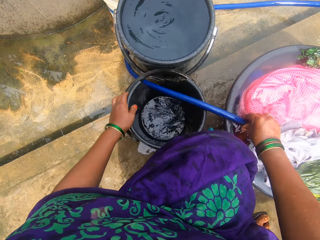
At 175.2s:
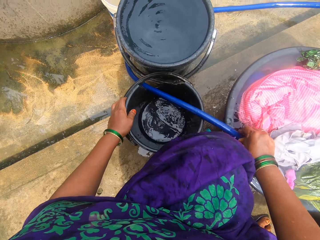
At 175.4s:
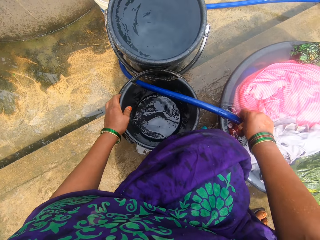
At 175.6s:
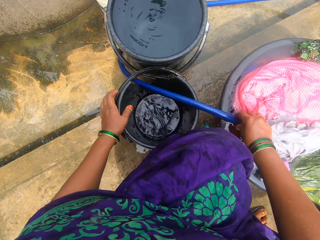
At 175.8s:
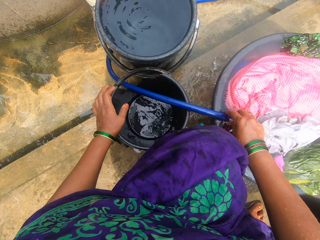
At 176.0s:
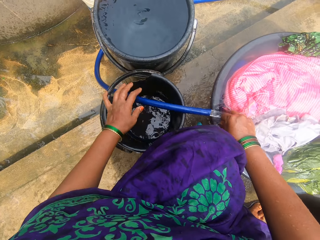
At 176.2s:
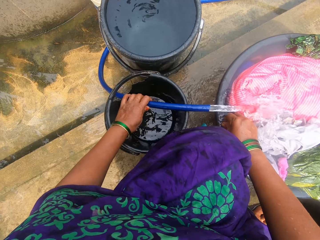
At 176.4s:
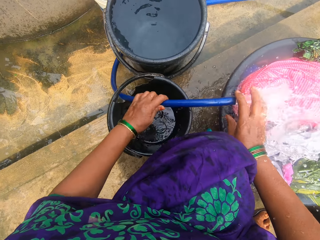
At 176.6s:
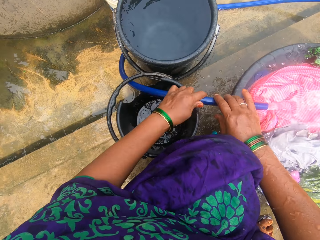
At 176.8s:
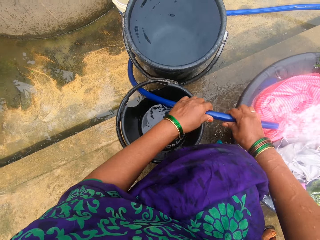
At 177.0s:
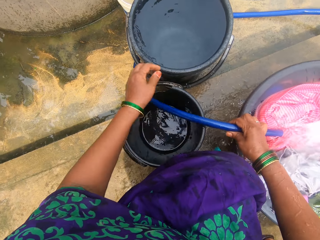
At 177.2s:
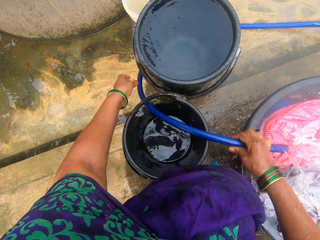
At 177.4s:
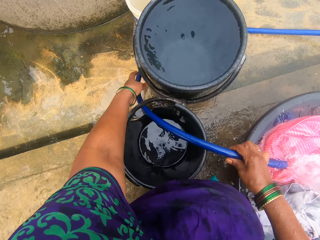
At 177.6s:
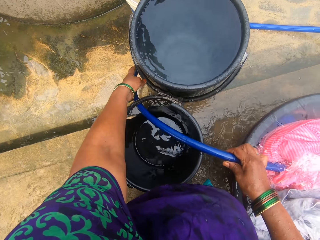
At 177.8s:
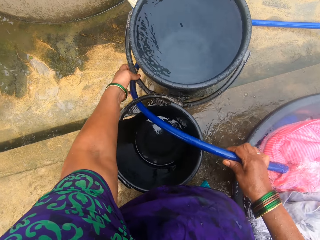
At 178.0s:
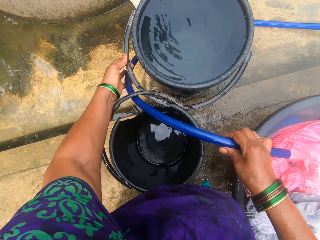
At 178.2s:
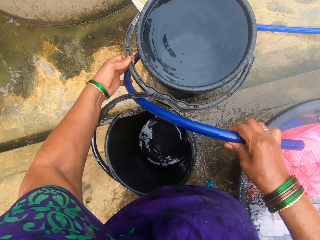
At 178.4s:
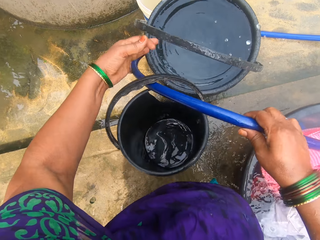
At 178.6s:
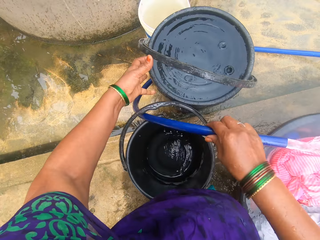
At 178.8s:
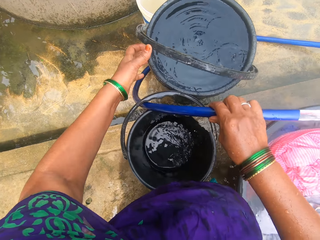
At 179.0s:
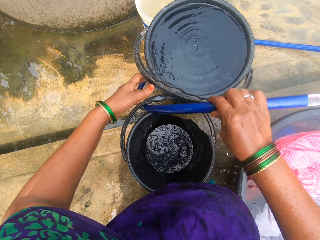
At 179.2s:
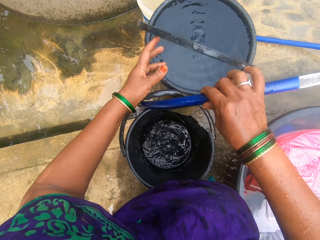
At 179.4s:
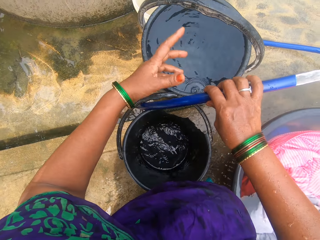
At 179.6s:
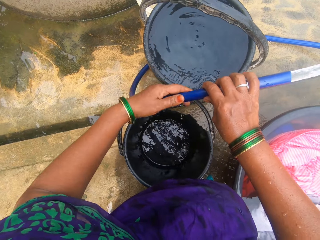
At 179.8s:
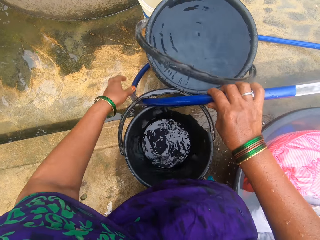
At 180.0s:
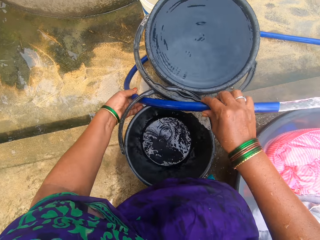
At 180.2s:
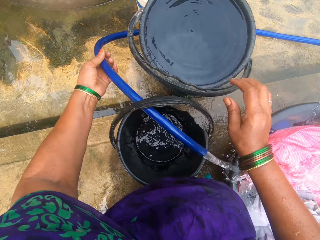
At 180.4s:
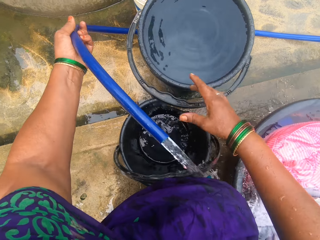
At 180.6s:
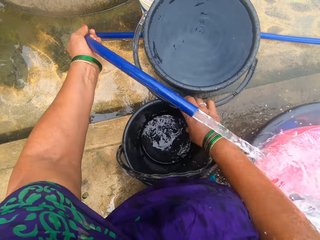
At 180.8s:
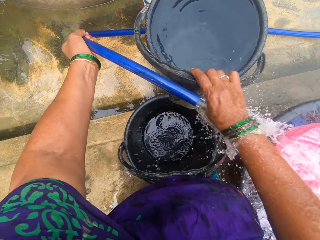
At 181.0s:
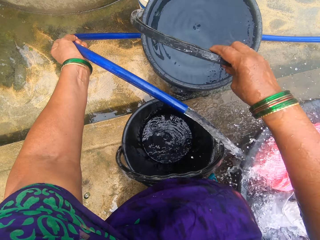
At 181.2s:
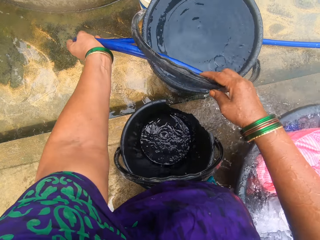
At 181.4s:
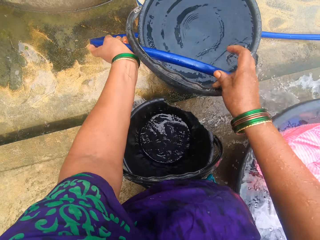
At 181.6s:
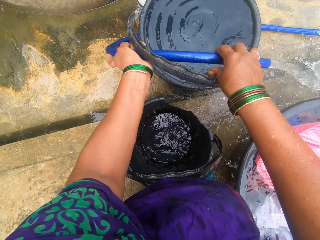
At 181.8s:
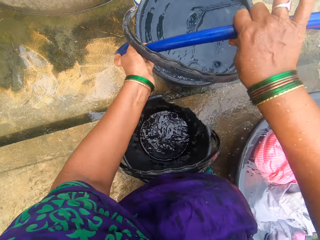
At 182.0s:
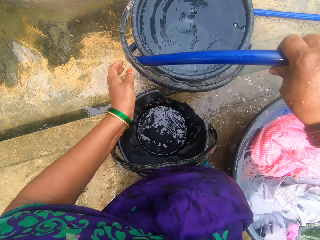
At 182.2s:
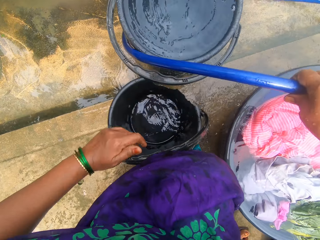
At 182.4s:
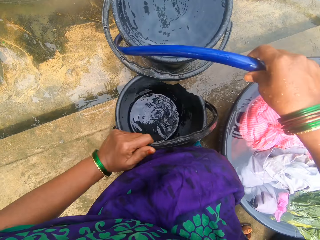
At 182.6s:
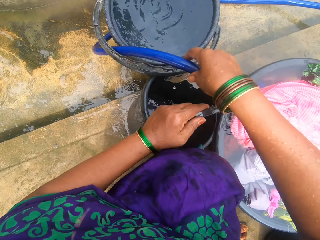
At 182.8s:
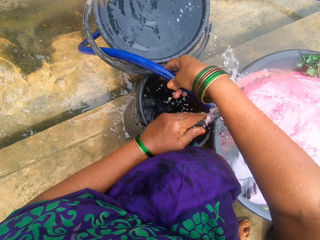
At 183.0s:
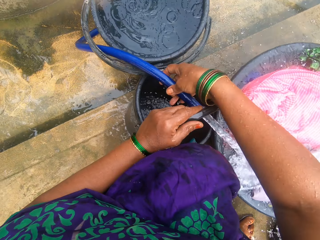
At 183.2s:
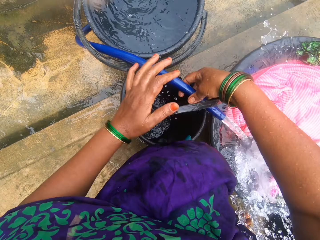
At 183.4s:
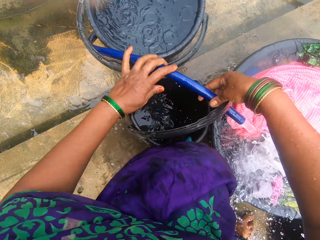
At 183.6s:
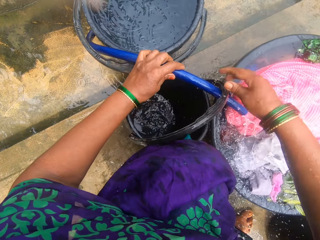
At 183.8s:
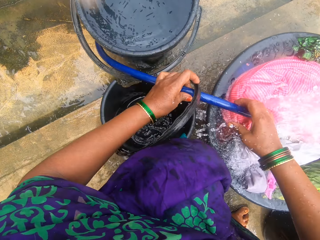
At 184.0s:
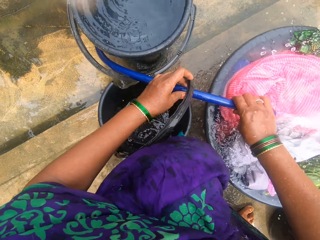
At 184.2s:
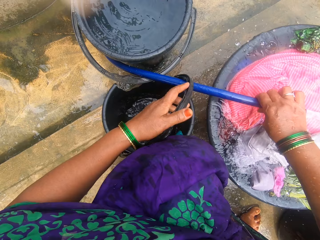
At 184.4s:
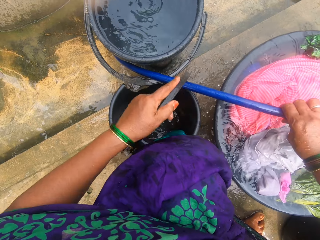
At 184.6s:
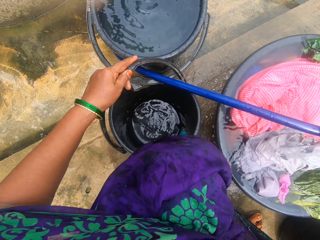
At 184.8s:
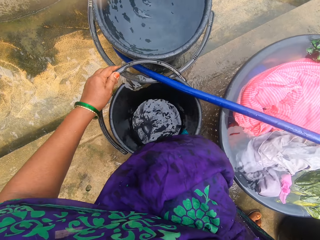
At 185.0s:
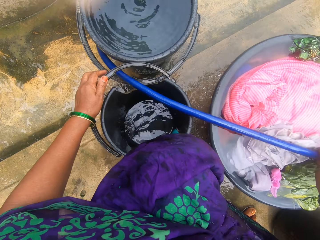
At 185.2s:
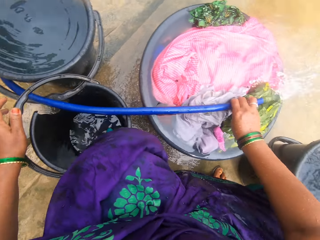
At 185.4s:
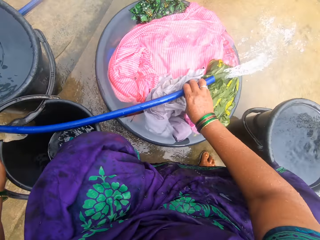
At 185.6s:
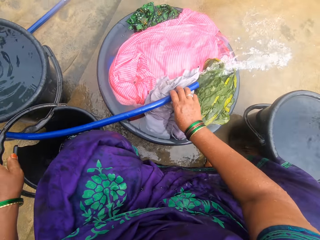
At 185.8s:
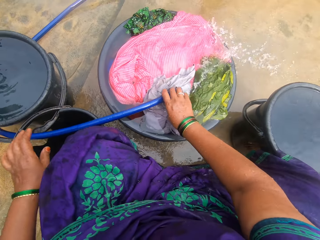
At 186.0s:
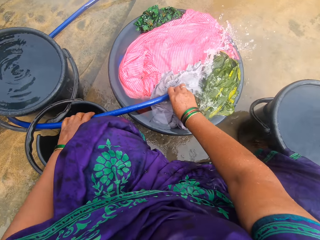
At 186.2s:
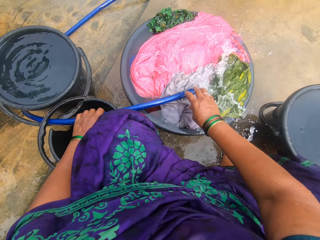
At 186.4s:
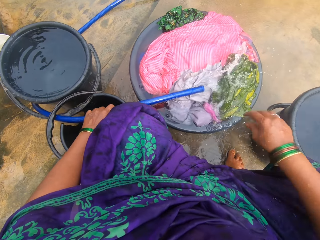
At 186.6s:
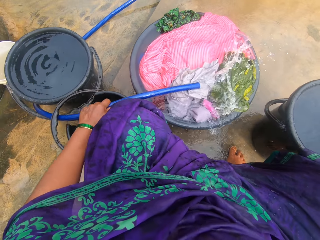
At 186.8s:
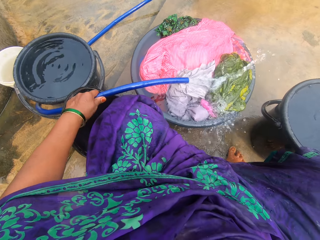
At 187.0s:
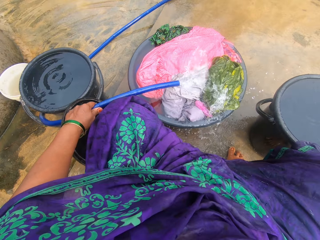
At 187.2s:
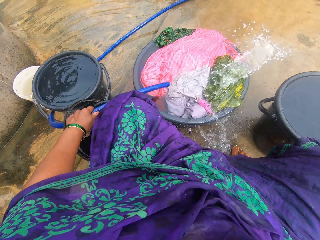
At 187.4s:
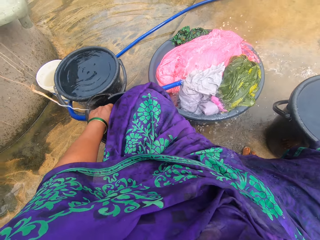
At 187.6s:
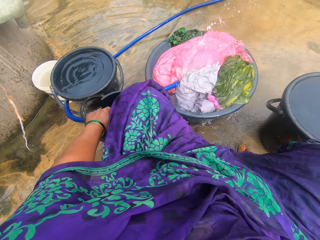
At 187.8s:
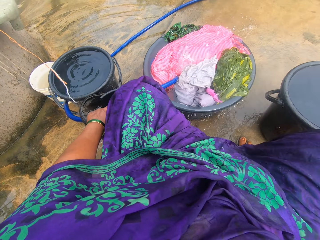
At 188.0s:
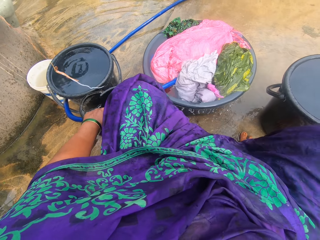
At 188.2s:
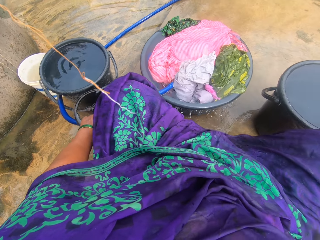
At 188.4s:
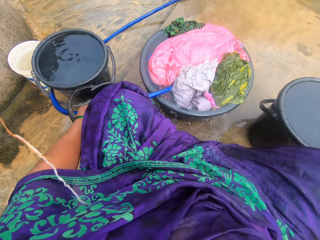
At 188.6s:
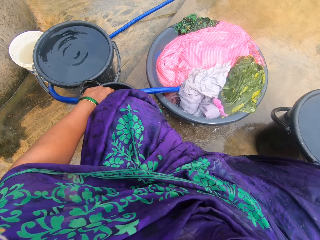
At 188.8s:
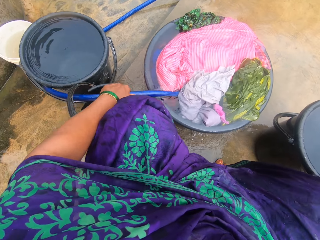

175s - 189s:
The camera wearer positions the pipe on the basin. They lift the bigger bucket handle on the floor, drop the handle, stretch the pipe from the smaller bucket handle, take the bigger bucket handle, and pass the pipe under the handle. They stable the hose in the washing bowl with a bucket filled with water. They shift the smaller bucket on the floor. They pass the pipe under the smaller bucket handle. They stretch the pipe. They position the pipe in the basin.

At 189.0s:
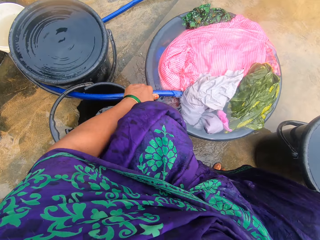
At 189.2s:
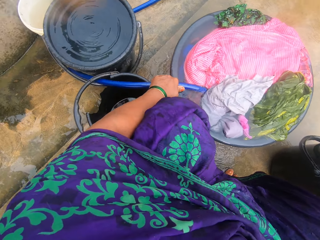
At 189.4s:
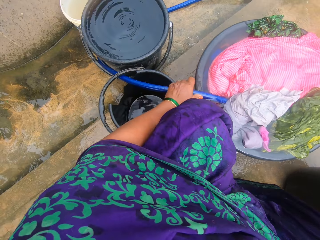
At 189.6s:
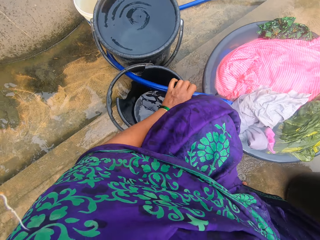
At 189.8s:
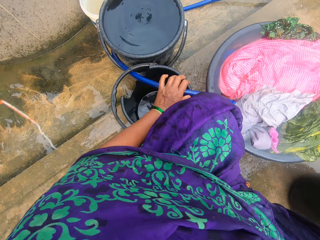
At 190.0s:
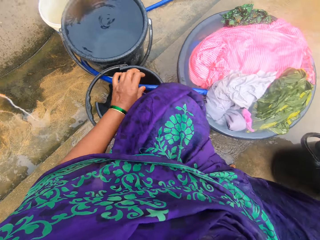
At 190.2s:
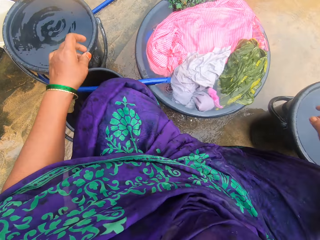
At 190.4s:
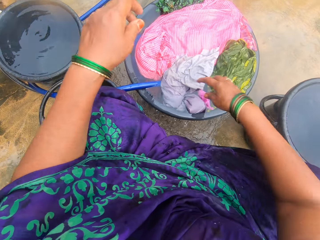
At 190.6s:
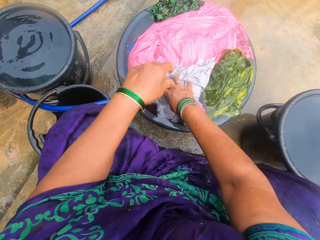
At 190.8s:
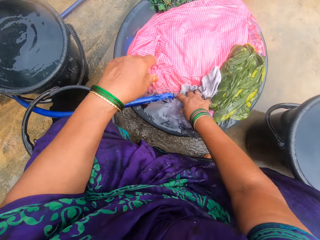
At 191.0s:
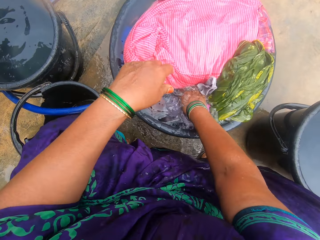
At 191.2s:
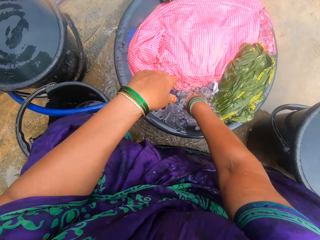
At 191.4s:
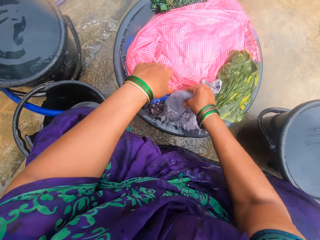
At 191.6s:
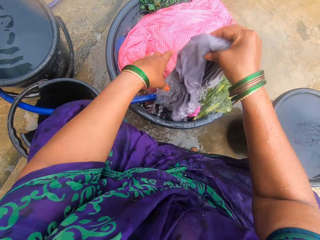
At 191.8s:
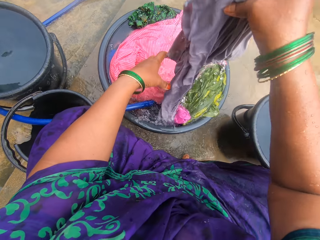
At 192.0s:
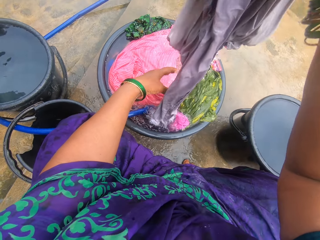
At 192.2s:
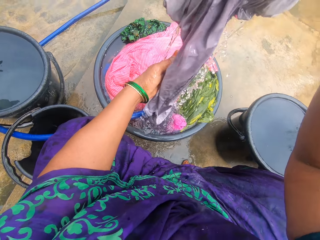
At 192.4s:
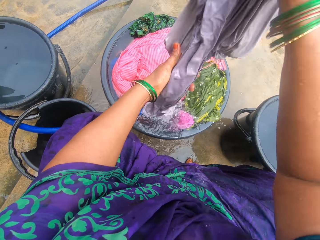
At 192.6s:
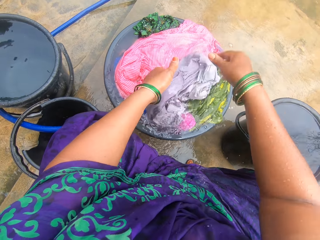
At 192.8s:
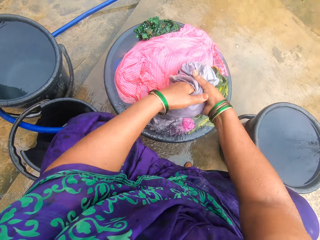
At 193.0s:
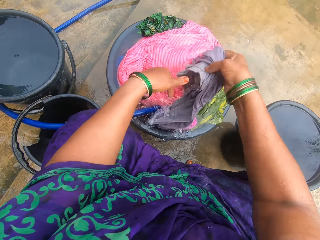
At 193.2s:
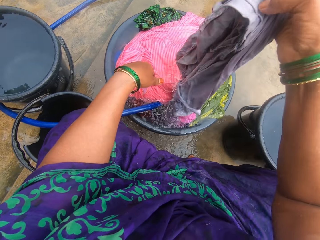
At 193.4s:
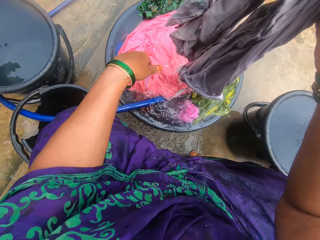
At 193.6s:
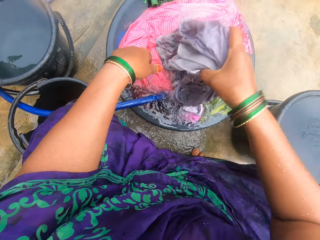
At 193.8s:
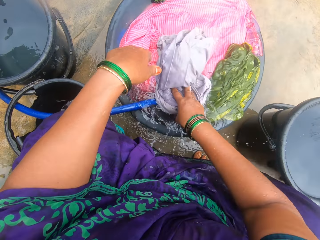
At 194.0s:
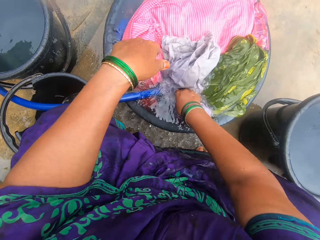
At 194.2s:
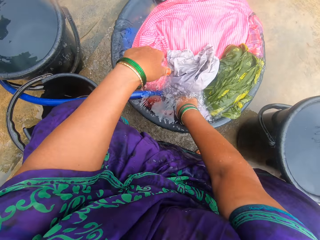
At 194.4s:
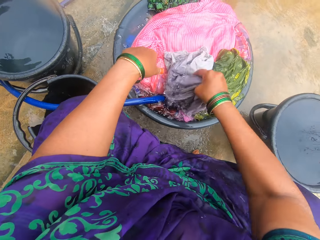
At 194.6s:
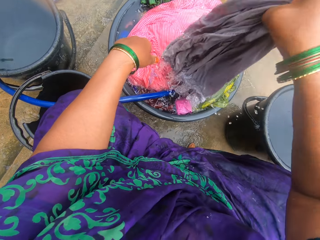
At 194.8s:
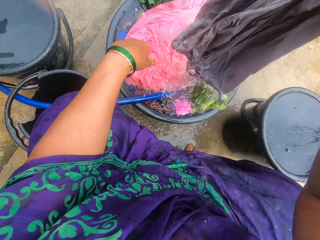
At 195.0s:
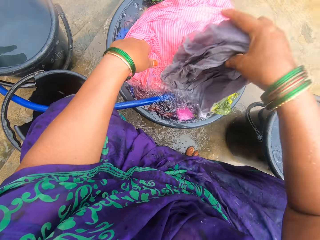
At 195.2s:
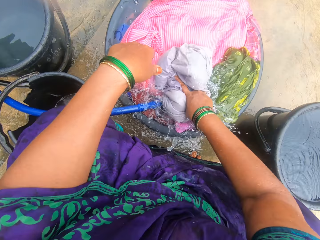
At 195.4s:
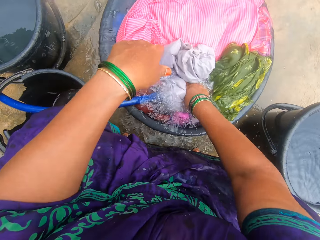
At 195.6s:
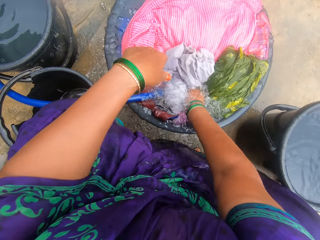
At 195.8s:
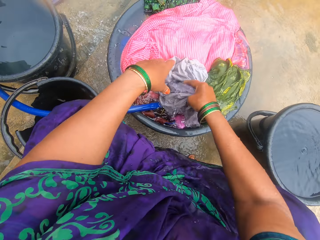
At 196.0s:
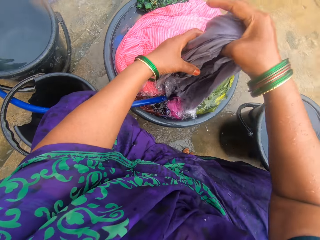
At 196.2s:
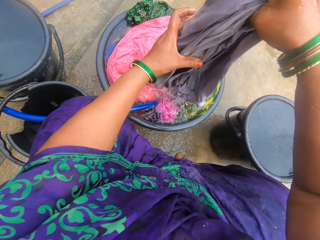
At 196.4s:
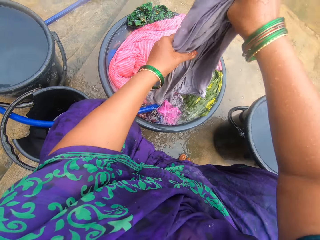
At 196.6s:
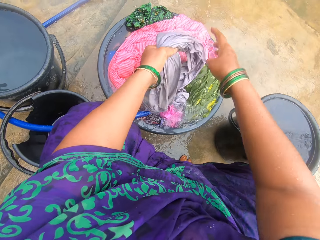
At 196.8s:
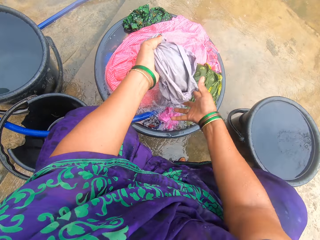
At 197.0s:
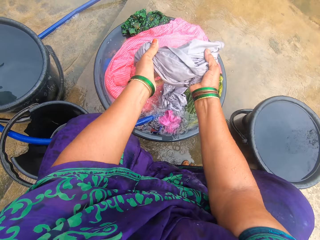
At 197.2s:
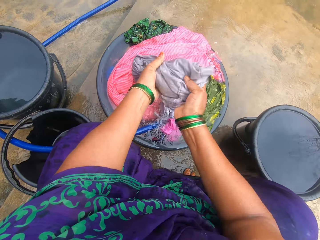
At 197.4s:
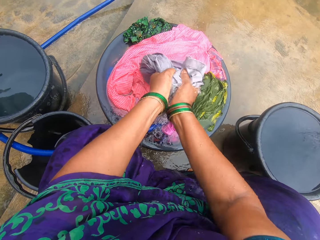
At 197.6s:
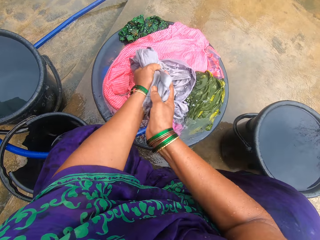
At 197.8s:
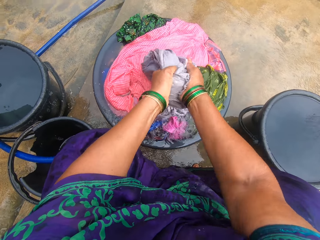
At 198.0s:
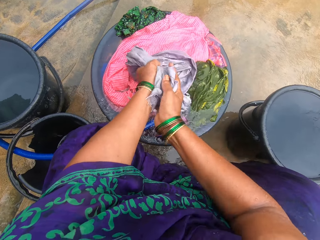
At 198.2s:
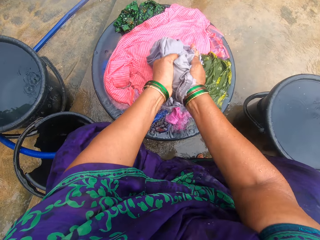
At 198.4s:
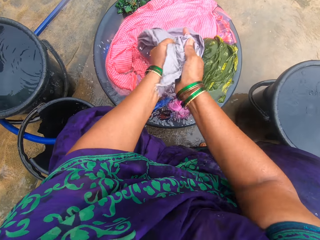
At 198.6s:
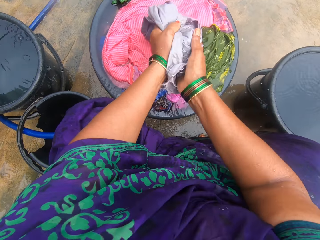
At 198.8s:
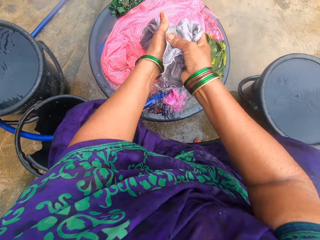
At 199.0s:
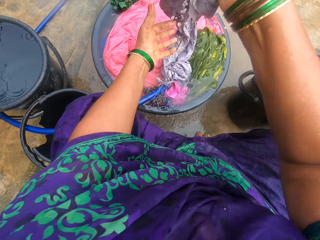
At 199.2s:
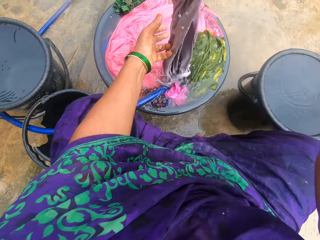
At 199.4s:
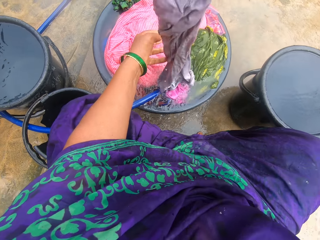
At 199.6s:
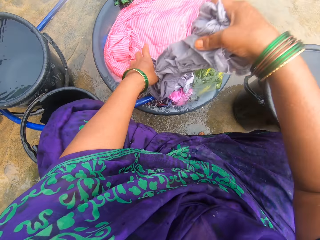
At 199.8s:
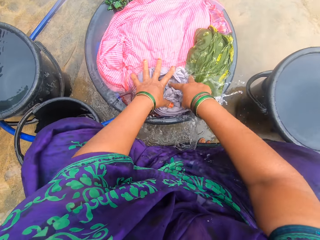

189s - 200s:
The camera wearer lifts their hand from the basin. They take a shirt in the basin. They rinse a cloth in the washing bowl.
